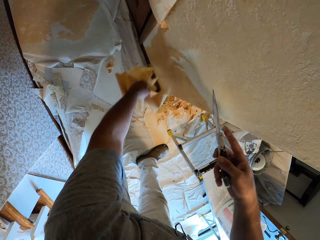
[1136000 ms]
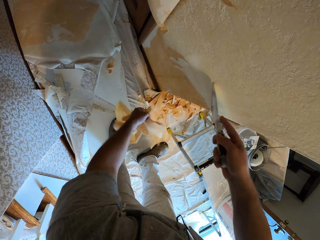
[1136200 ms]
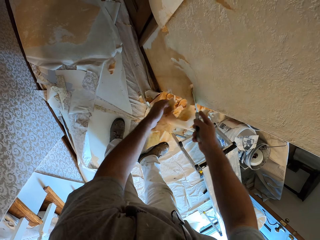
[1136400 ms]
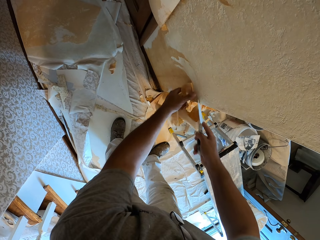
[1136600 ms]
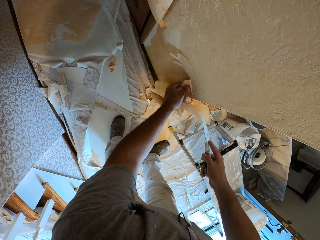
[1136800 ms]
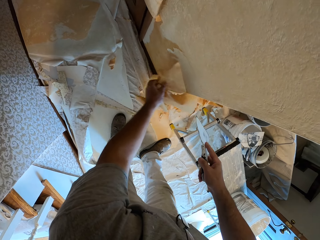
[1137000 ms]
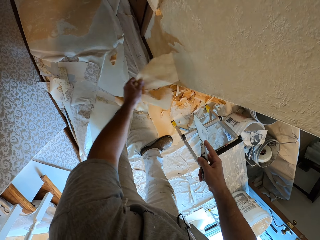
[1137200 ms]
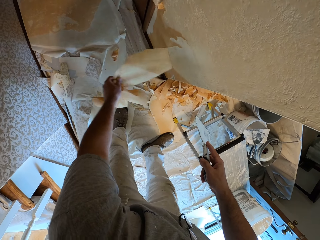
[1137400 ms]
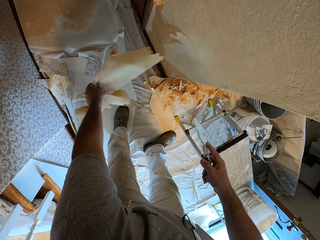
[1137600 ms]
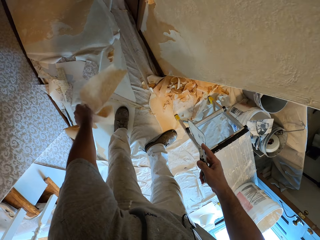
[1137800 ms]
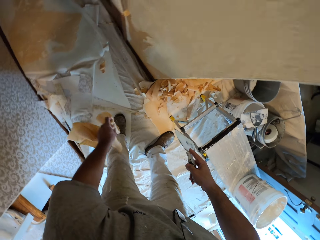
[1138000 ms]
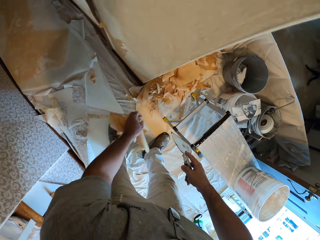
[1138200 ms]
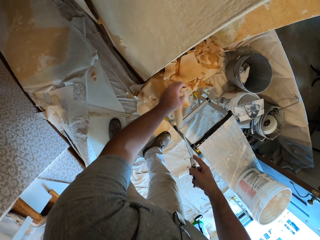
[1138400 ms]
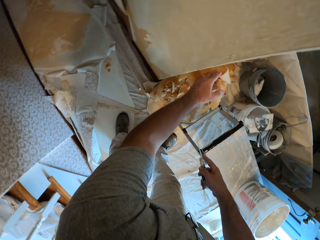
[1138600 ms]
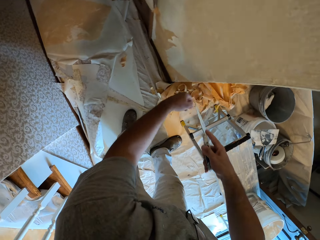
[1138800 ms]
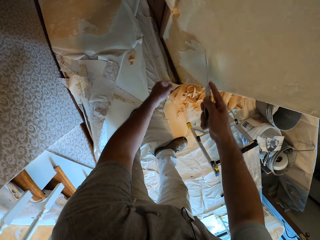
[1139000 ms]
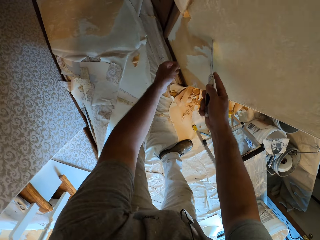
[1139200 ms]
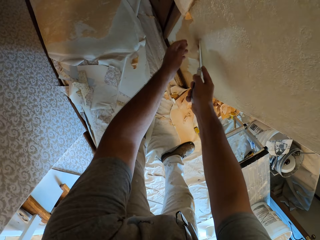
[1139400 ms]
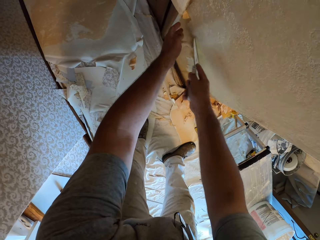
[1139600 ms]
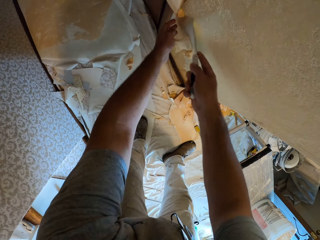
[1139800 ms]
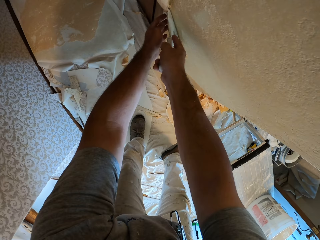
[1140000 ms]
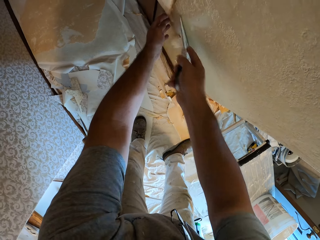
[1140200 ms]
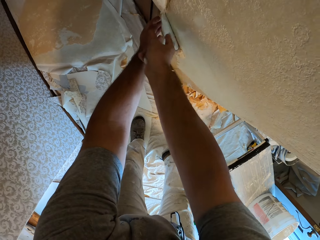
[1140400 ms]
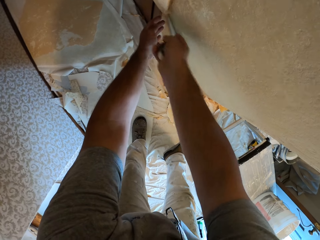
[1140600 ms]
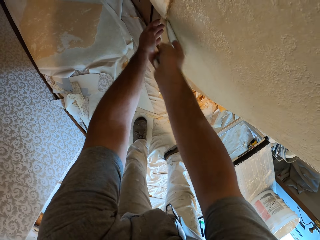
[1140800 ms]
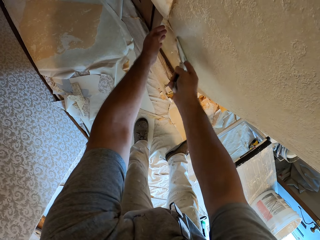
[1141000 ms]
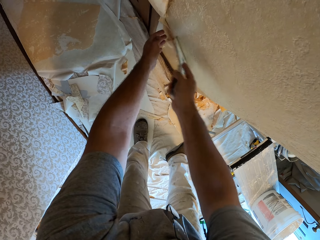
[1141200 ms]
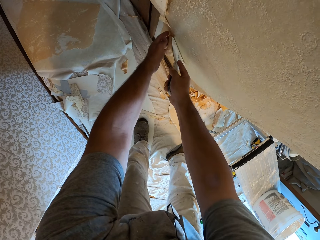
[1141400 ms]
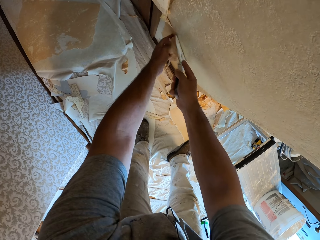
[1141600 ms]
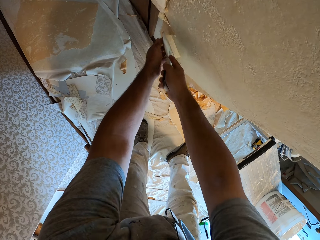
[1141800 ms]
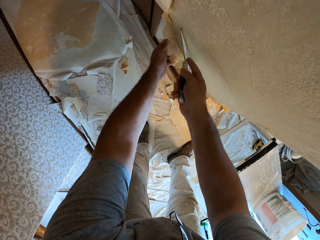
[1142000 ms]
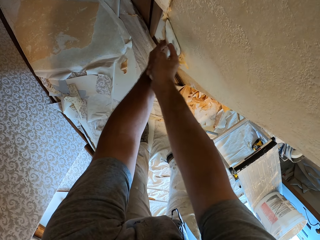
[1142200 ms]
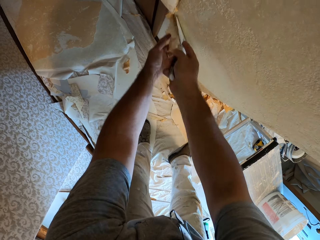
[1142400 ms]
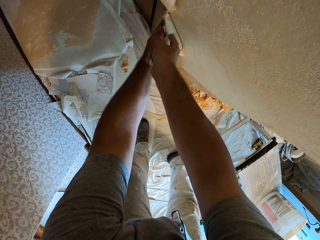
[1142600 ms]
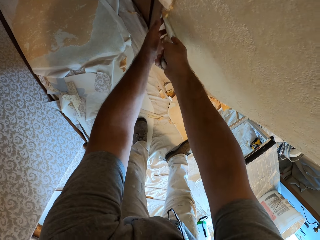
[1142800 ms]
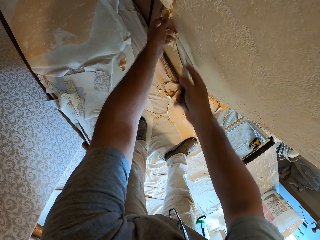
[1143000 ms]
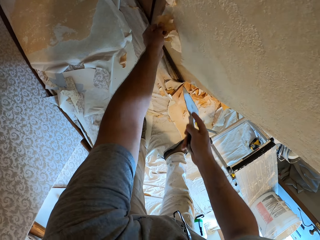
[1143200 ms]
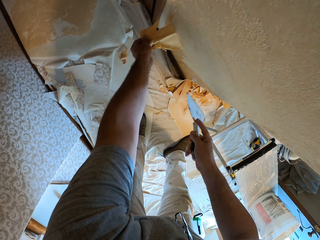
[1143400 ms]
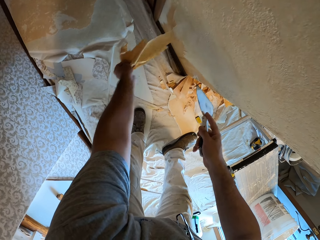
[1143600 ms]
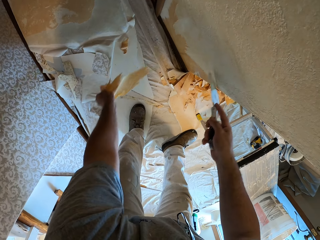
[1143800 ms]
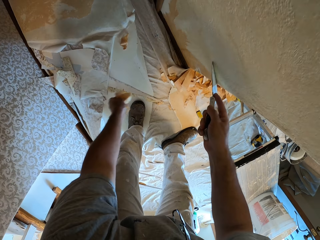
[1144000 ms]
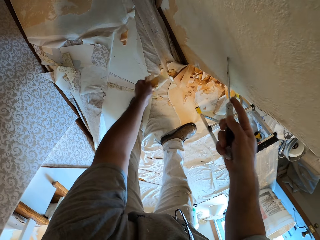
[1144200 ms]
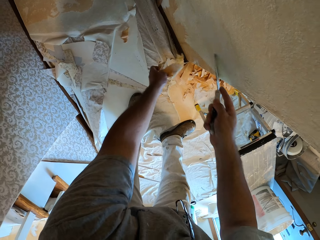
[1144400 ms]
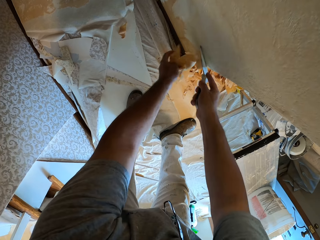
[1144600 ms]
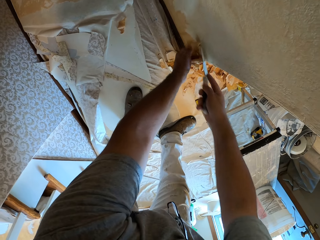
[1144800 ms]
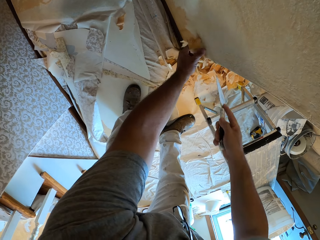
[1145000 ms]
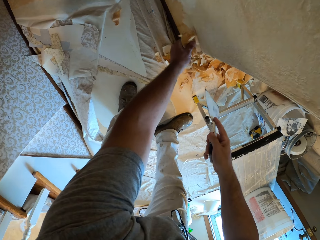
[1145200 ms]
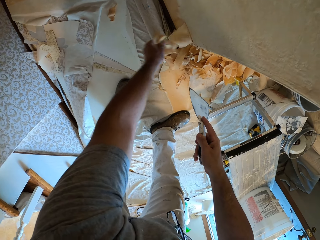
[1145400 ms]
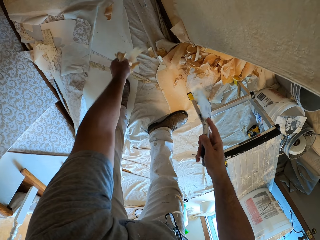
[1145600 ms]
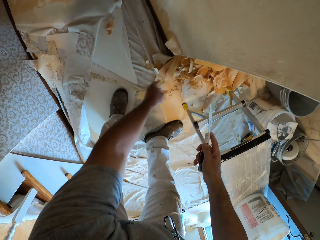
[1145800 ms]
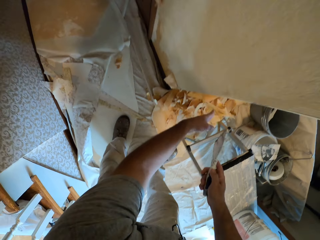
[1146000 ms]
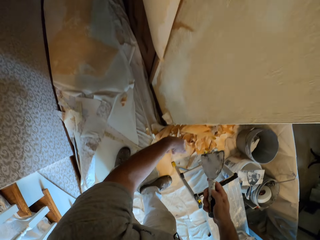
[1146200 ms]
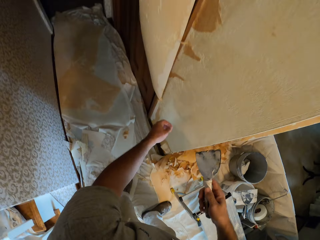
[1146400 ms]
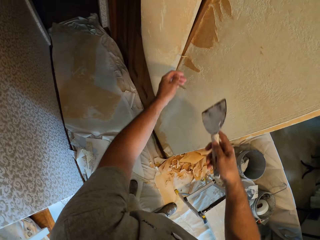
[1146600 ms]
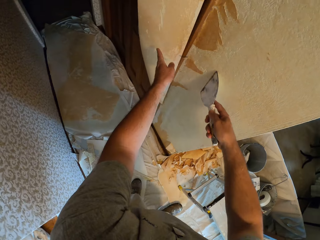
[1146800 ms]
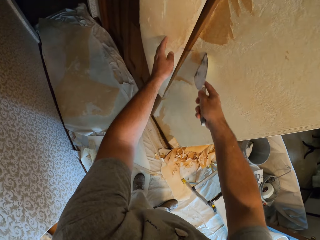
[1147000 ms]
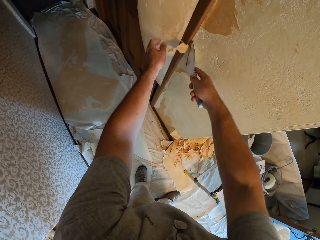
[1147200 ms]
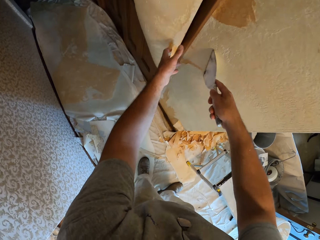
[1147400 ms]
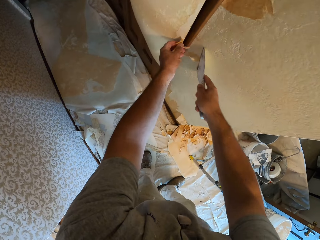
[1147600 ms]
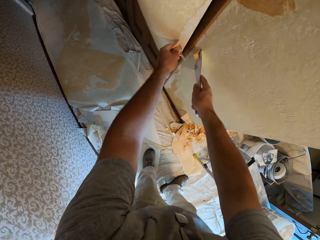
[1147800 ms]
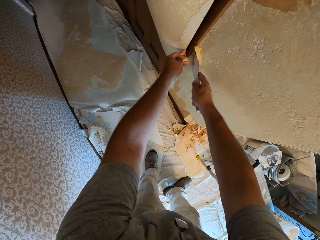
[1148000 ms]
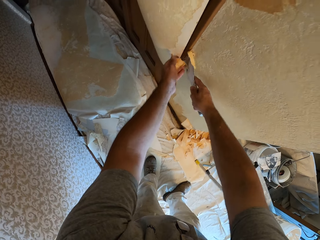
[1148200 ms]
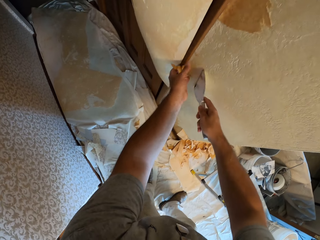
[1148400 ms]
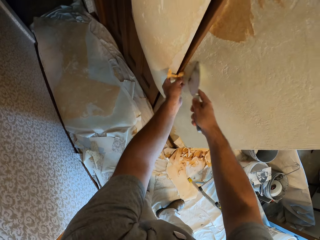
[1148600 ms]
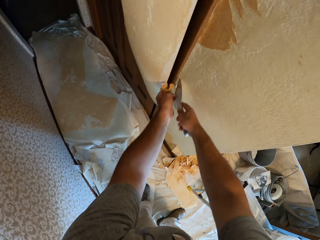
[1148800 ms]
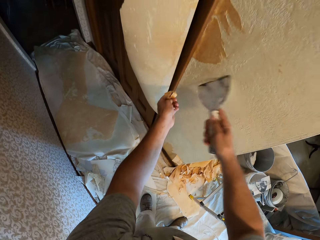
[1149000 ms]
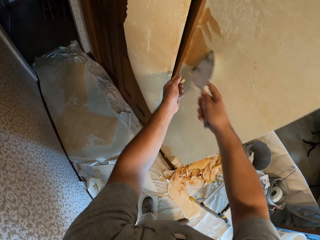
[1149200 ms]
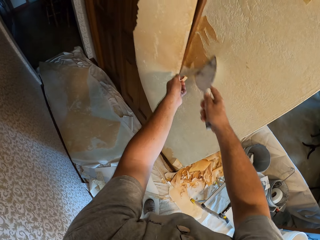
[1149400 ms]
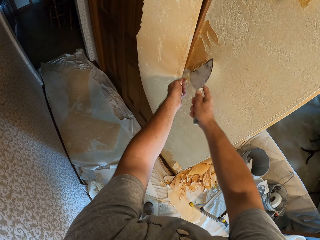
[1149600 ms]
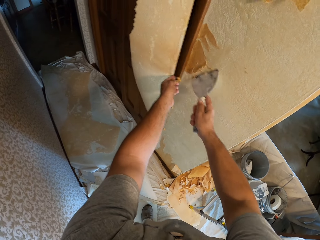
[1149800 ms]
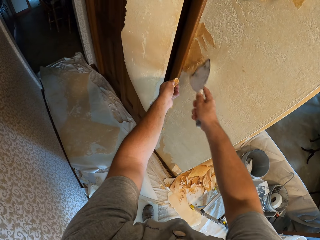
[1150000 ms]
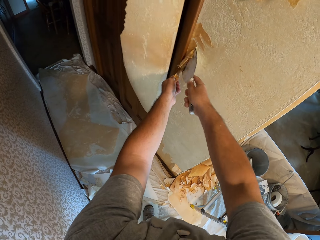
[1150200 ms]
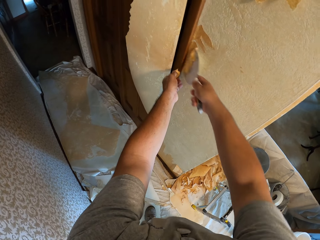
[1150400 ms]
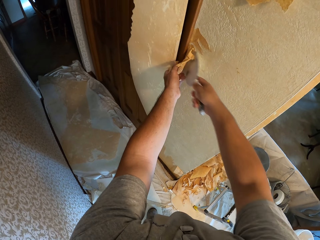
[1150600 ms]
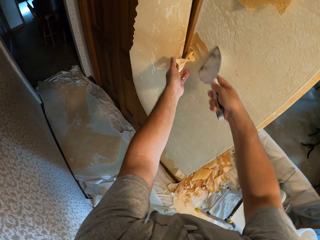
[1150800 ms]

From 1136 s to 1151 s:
The camera wearer scrapes the wallpaper on the wall with a putty knife. He pulls the wallpaper with his left hand. He tosses the wallpaper on the floor. He scrapes the wallpaper on the wall with the putty knife. He pulls the wallpaper with his left hand. He scrapes the wallpaper on the wall with the putty knife. He pulls the wallpaper with his left hand. He throws the wallpaper on the floor. He scrapes the wallpaper on the wall with the putty knife.

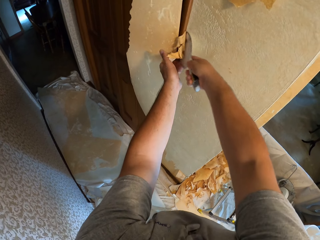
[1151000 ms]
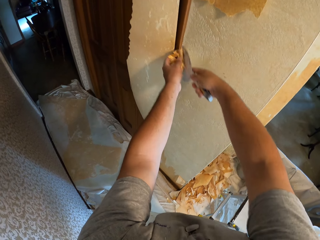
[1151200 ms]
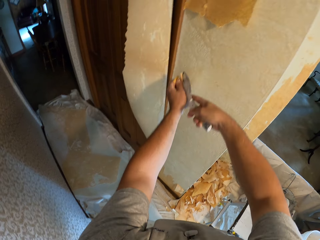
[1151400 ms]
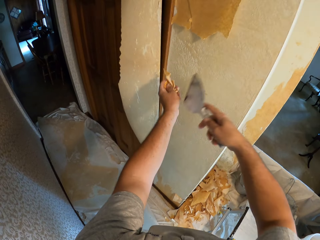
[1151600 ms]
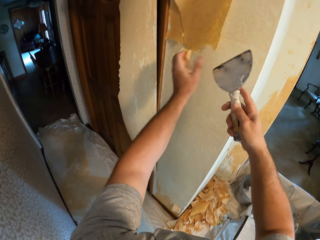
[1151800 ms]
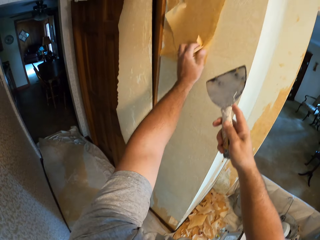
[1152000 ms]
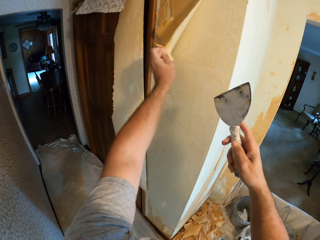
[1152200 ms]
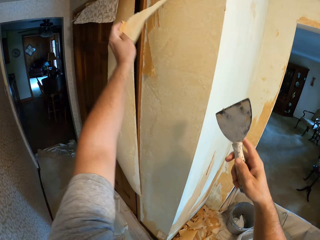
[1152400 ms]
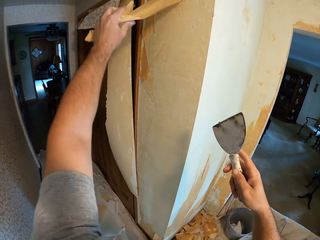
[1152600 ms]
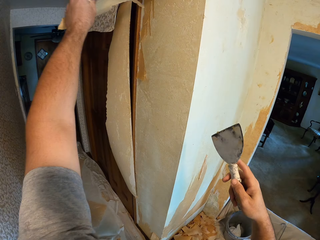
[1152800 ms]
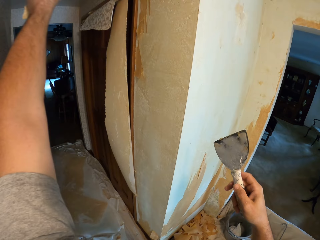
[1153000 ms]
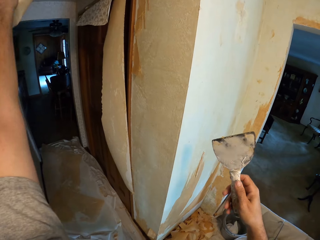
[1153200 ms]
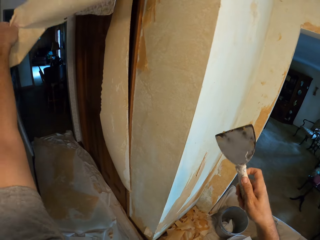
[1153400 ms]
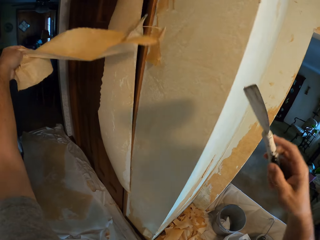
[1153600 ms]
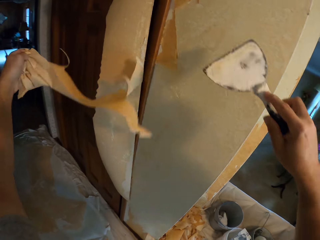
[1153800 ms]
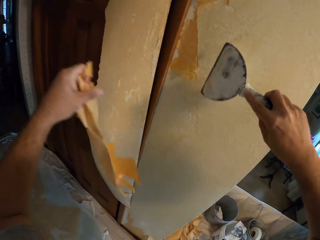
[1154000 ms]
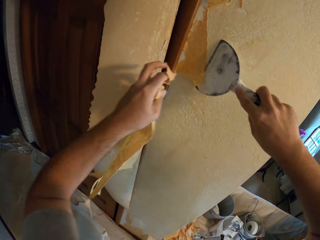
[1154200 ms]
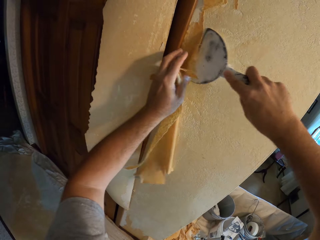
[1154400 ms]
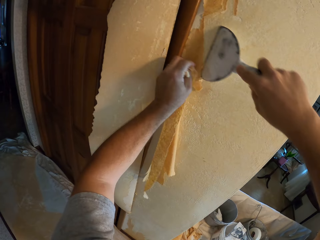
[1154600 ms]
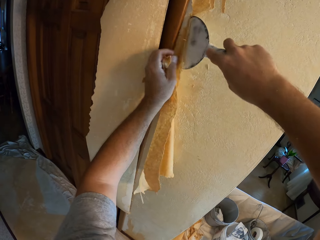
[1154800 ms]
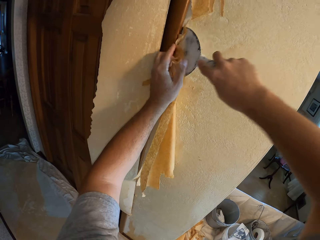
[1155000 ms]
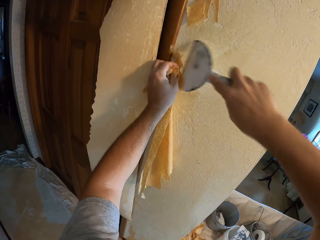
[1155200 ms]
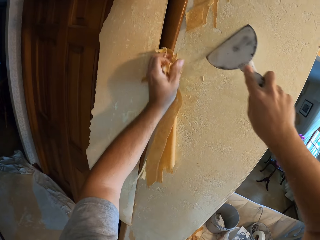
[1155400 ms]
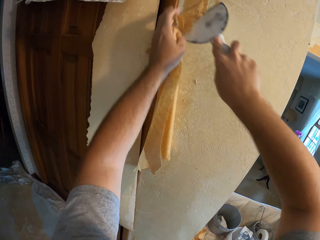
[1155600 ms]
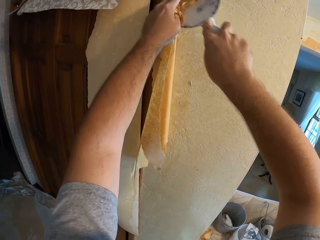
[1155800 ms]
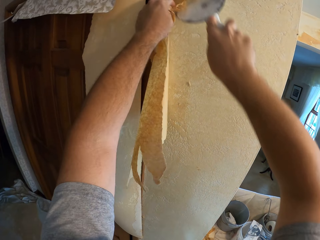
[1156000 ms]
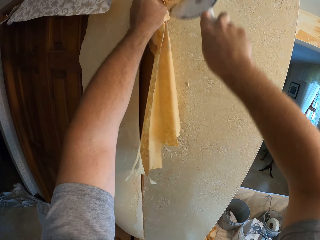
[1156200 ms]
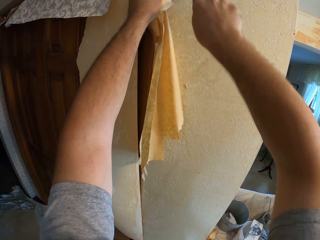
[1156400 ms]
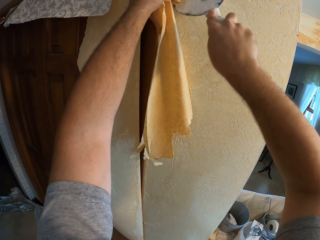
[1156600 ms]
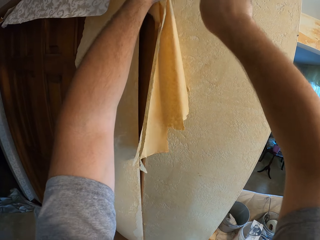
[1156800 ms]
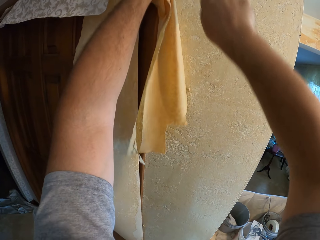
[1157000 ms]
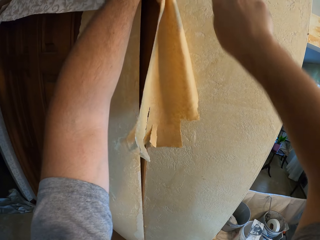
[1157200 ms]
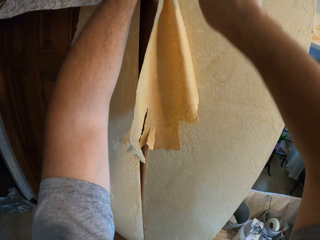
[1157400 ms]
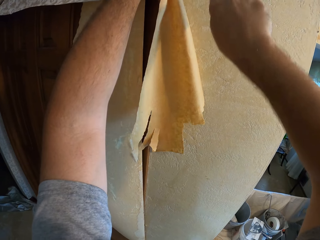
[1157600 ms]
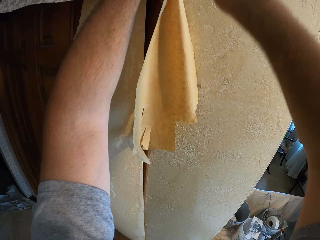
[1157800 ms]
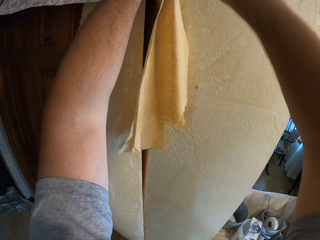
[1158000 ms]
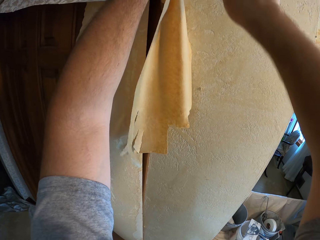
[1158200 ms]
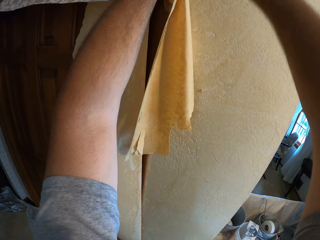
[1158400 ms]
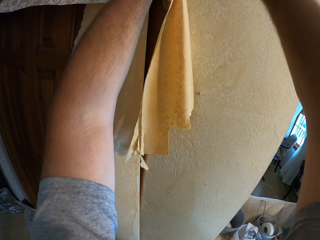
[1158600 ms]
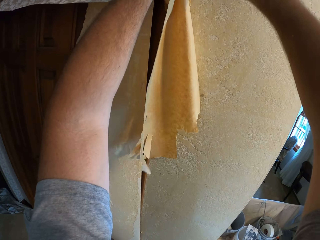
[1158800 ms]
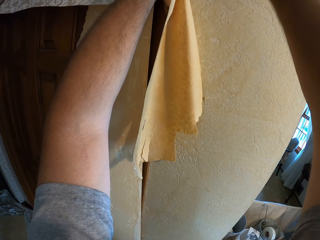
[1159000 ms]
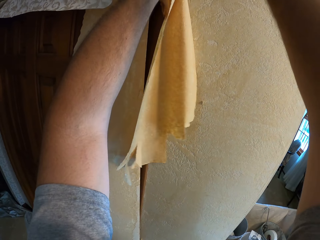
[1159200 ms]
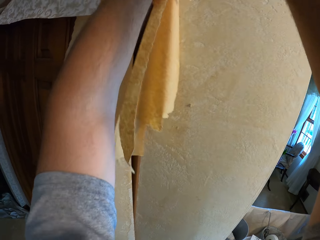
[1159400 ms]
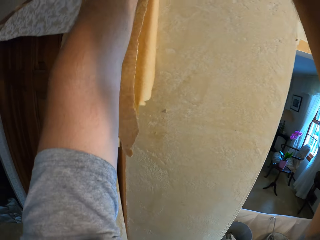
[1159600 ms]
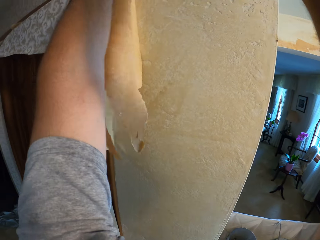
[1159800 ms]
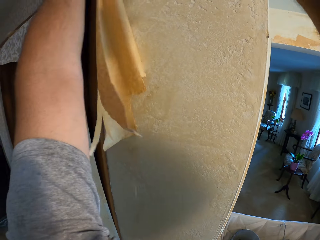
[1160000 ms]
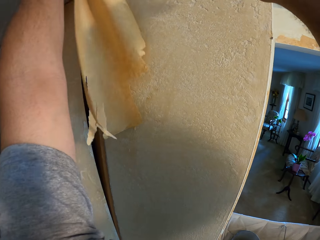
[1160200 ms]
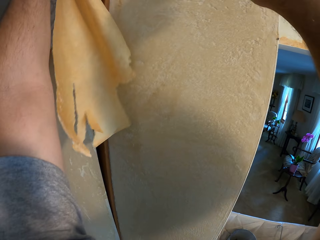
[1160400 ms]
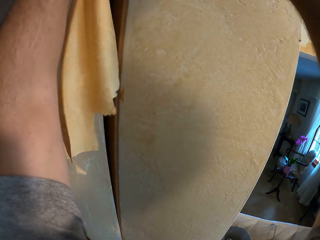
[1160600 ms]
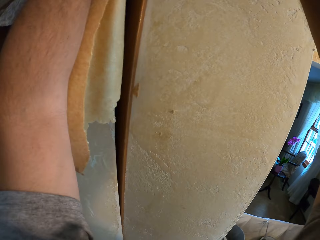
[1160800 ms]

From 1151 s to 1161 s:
The camera wearer pulls the wallpaper on the wall with his left hand. He scrapes the wallpaper on the wall with a putty knife.
